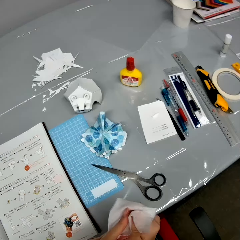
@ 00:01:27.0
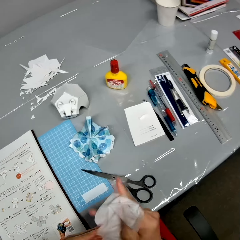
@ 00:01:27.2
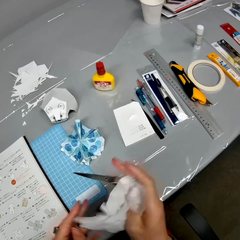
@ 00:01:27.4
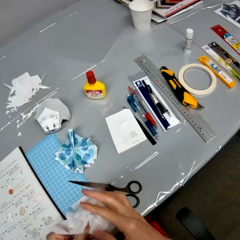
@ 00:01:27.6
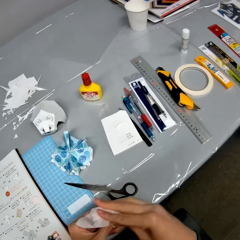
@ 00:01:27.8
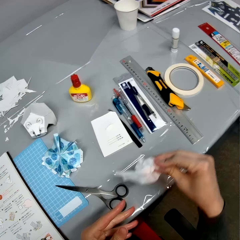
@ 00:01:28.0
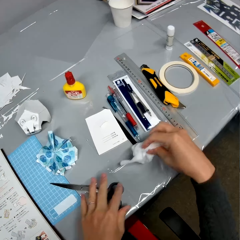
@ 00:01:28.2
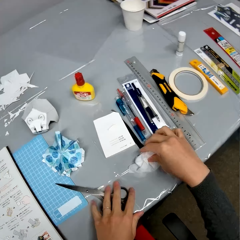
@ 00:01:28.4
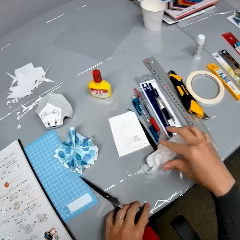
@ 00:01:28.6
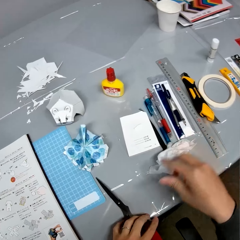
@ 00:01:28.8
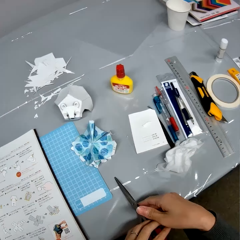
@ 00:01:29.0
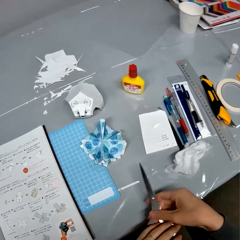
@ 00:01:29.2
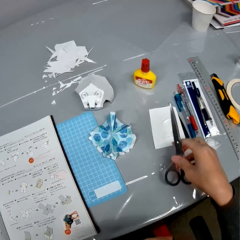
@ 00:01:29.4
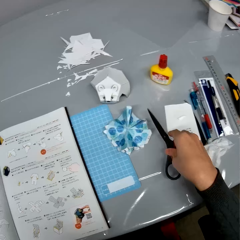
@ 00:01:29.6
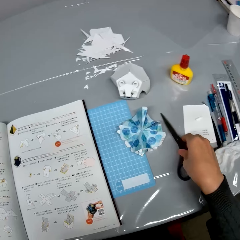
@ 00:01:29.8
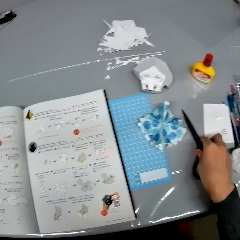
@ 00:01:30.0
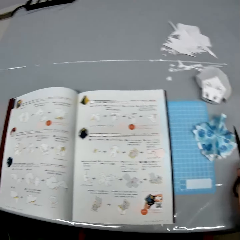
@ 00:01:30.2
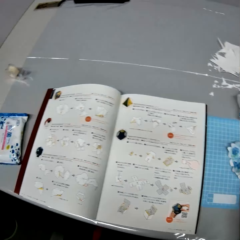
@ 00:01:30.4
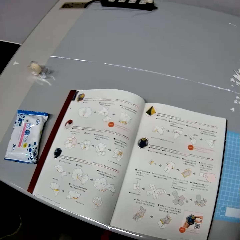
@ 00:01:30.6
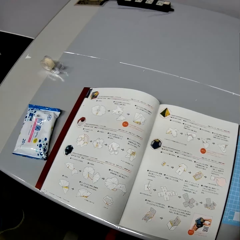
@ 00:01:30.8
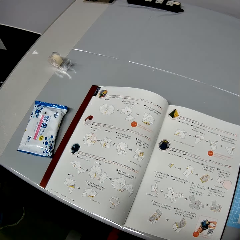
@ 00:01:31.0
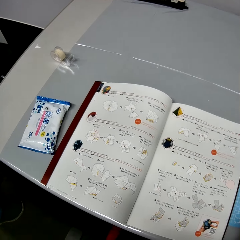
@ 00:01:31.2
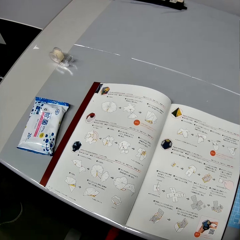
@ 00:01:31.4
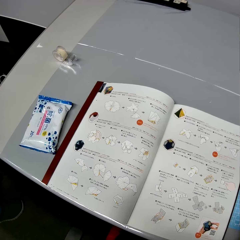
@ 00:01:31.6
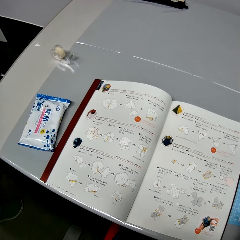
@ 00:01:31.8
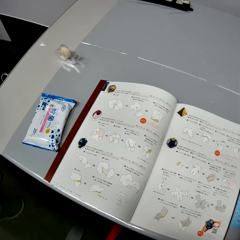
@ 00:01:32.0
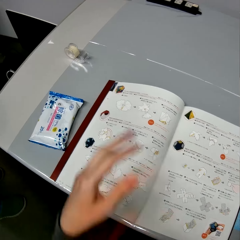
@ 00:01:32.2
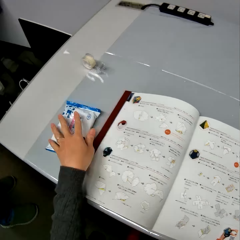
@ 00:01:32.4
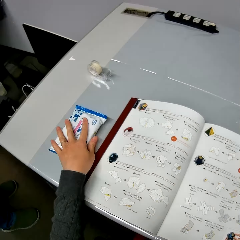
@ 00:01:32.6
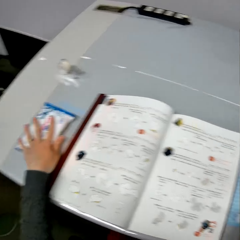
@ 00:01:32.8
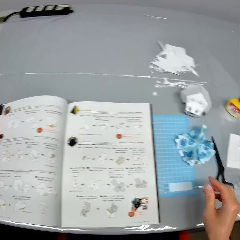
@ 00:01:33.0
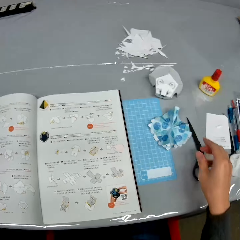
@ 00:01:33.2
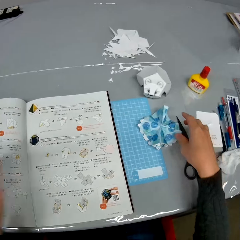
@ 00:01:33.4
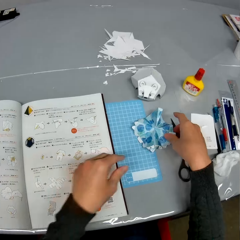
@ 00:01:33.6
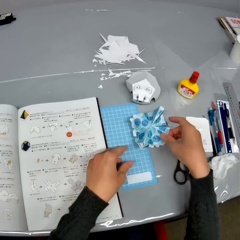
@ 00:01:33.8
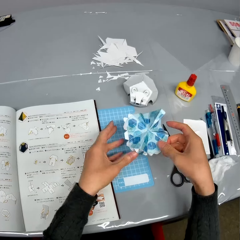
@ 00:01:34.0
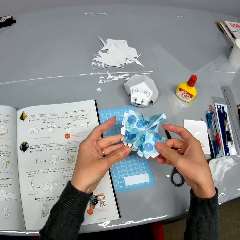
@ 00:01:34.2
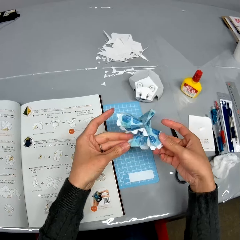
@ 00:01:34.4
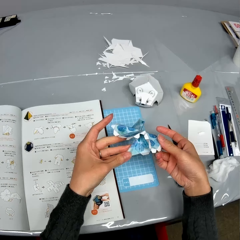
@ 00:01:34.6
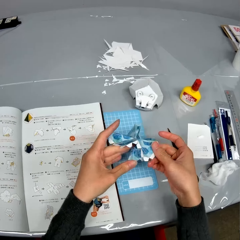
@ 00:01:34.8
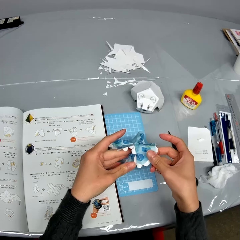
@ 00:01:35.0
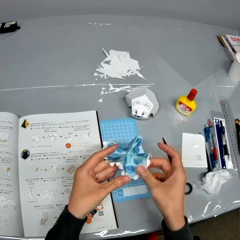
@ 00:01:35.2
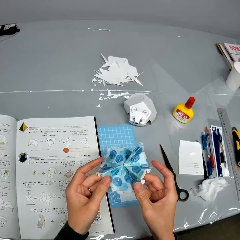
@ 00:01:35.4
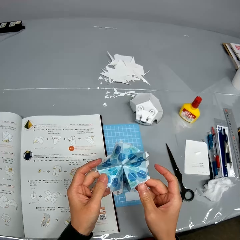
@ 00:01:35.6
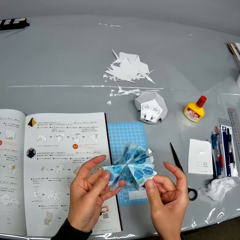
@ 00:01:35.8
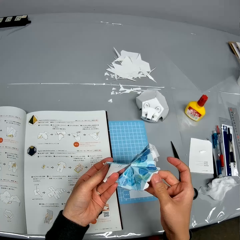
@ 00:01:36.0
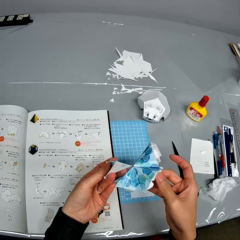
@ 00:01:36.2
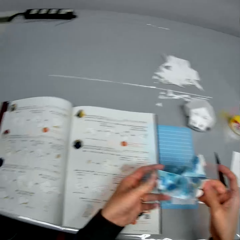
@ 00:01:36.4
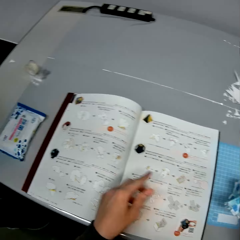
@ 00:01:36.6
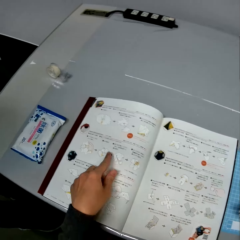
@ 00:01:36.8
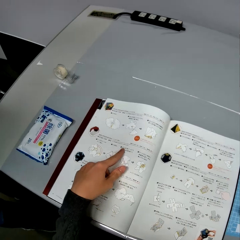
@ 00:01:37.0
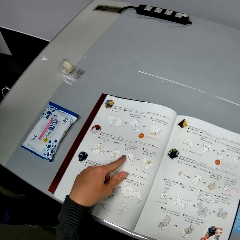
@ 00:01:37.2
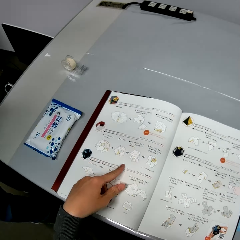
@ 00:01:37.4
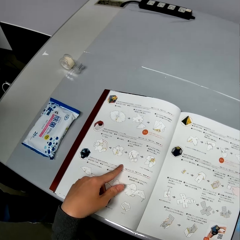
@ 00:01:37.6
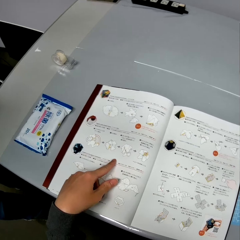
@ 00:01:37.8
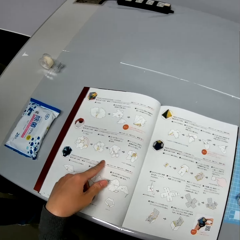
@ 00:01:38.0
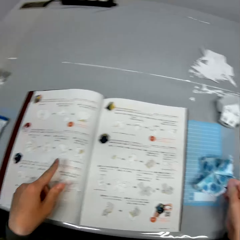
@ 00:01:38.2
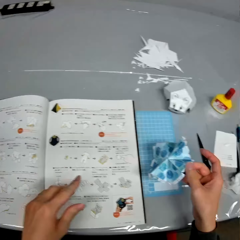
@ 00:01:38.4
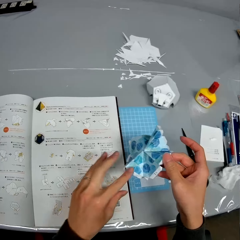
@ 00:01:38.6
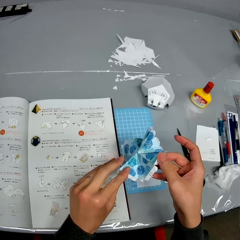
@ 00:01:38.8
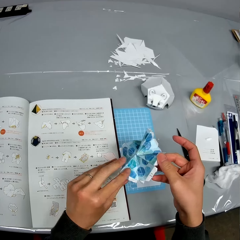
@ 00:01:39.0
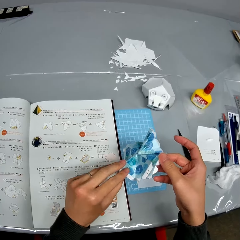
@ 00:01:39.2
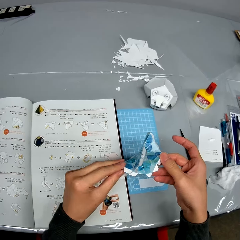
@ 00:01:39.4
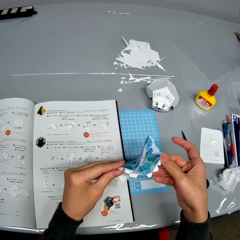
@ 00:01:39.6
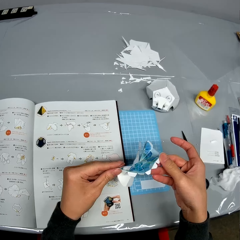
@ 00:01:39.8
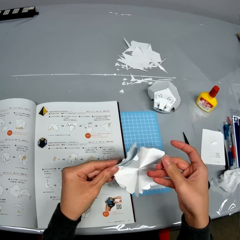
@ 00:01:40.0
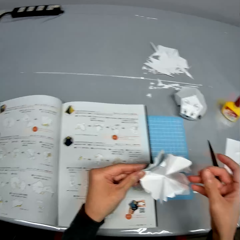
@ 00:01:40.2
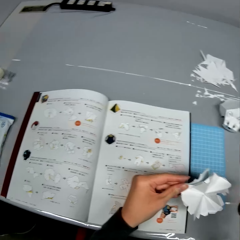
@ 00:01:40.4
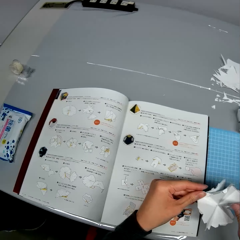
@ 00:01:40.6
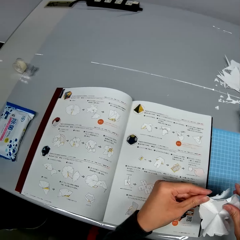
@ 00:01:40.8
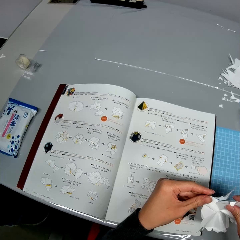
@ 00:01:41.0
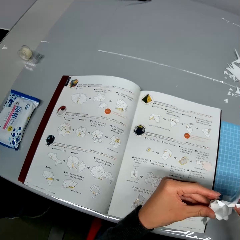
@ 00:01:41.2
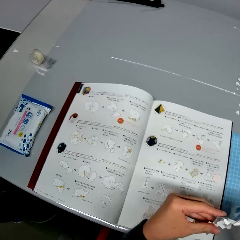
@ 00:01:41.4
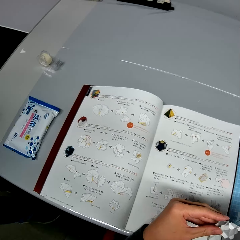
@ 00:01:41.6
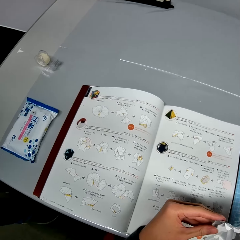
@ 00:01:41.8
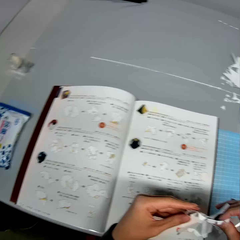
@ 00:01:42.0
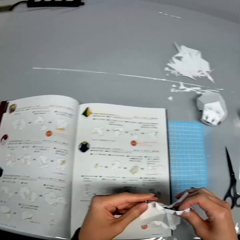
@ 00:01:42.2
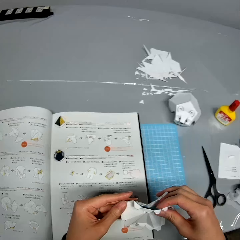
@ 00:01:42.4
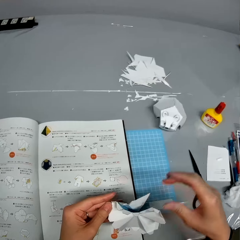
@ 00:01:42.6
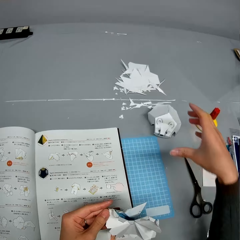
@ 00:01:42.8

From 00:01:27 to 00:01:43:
The camera wearer drops the wipes on the table with her right hand. She picks up the scissors from the table with her left hand. She puts the wipe down on the table. She drops the scissors on the table with her right hand. She looks to her left. She touches the face wipes on the table with her left hand. She picks up the second paper craft or origami from the table. She stretches the origami. She turns the paper craft. She places her hand on a page, slides her hand on the book. She goes through the book on the table with her left hand. She touches the second paper craft with her hands. She turns the second paper craft.

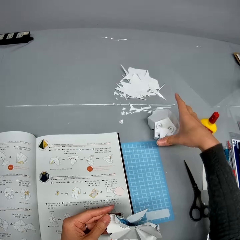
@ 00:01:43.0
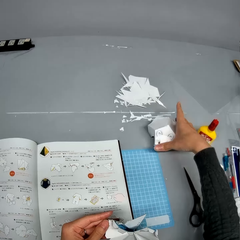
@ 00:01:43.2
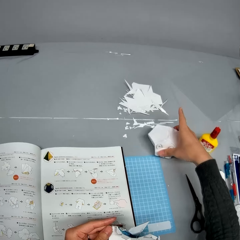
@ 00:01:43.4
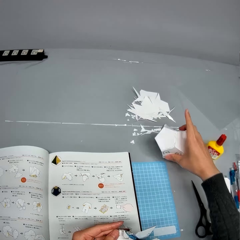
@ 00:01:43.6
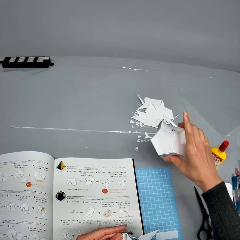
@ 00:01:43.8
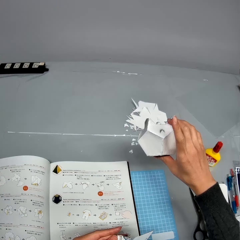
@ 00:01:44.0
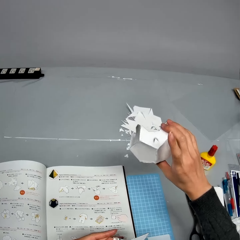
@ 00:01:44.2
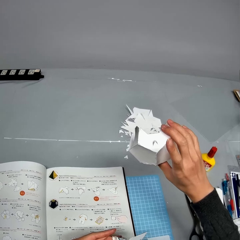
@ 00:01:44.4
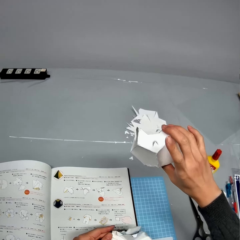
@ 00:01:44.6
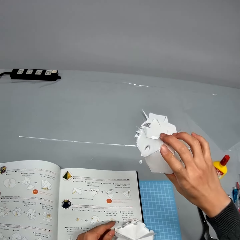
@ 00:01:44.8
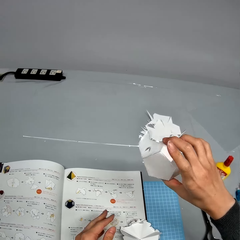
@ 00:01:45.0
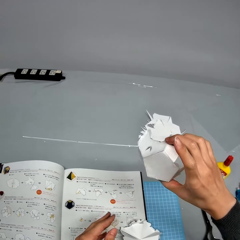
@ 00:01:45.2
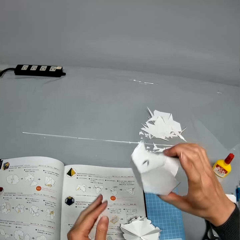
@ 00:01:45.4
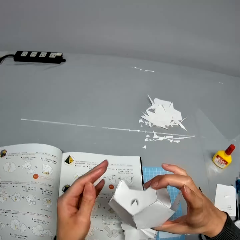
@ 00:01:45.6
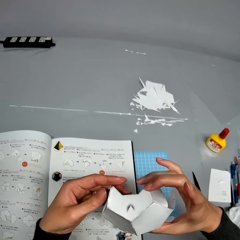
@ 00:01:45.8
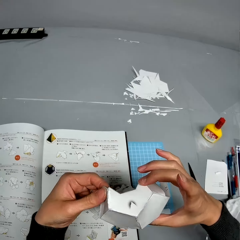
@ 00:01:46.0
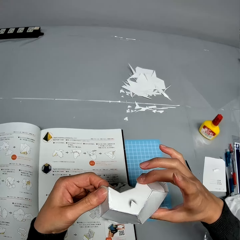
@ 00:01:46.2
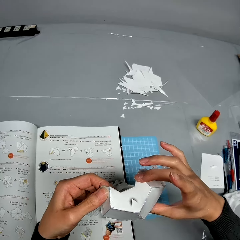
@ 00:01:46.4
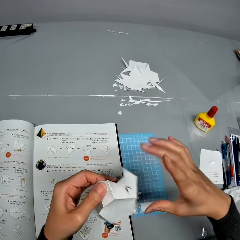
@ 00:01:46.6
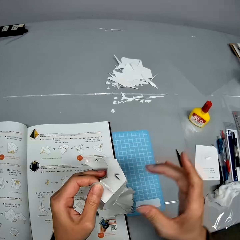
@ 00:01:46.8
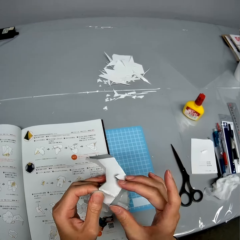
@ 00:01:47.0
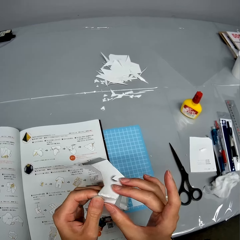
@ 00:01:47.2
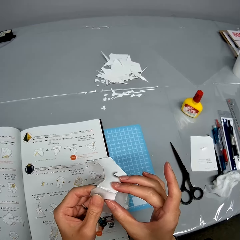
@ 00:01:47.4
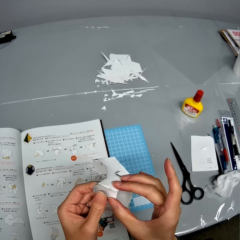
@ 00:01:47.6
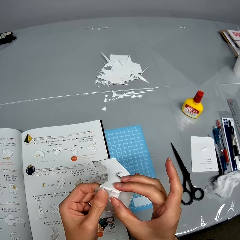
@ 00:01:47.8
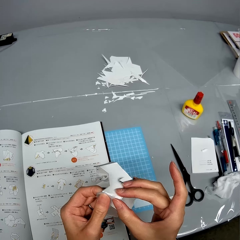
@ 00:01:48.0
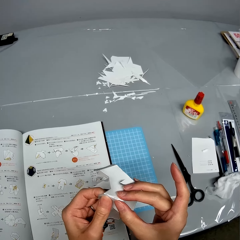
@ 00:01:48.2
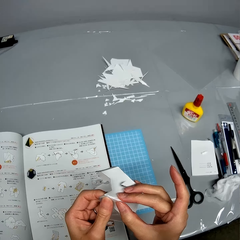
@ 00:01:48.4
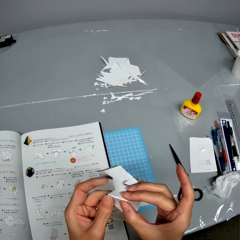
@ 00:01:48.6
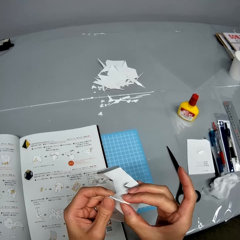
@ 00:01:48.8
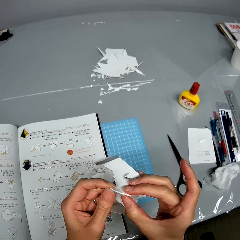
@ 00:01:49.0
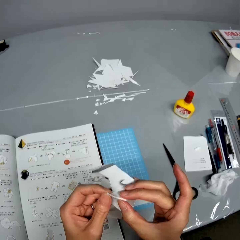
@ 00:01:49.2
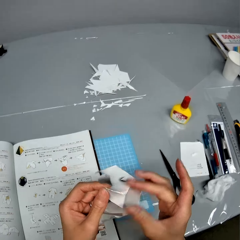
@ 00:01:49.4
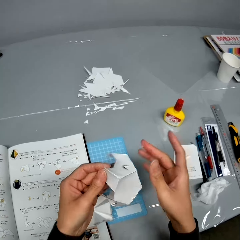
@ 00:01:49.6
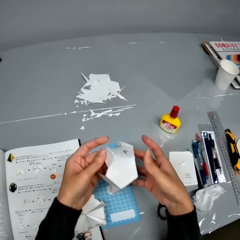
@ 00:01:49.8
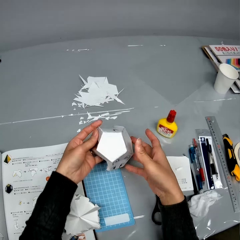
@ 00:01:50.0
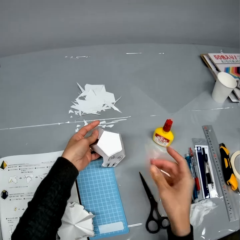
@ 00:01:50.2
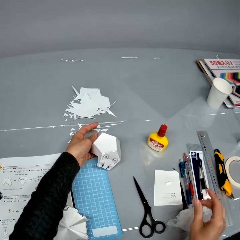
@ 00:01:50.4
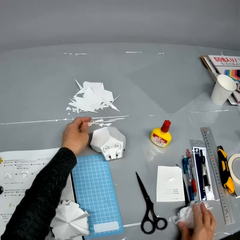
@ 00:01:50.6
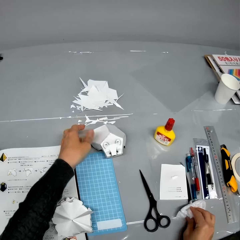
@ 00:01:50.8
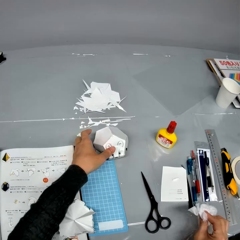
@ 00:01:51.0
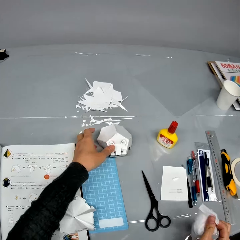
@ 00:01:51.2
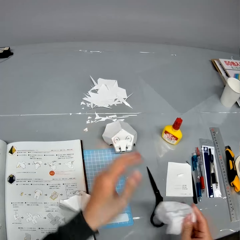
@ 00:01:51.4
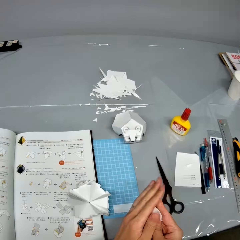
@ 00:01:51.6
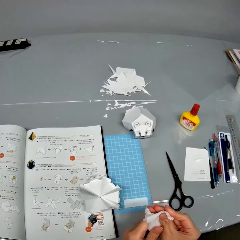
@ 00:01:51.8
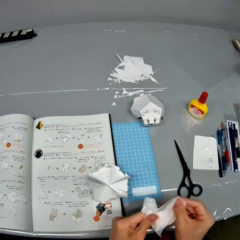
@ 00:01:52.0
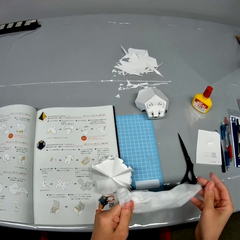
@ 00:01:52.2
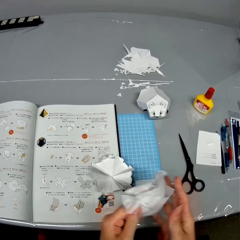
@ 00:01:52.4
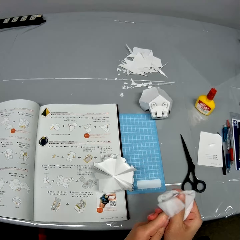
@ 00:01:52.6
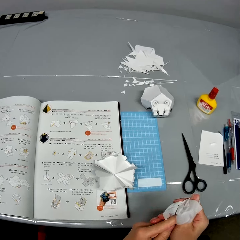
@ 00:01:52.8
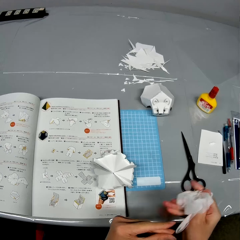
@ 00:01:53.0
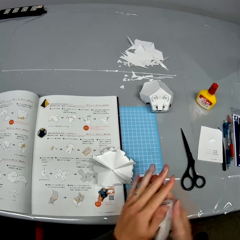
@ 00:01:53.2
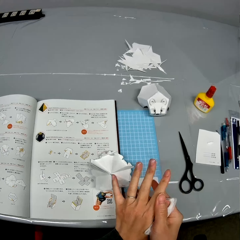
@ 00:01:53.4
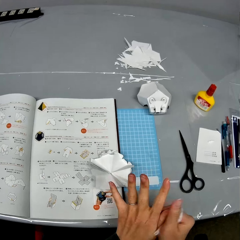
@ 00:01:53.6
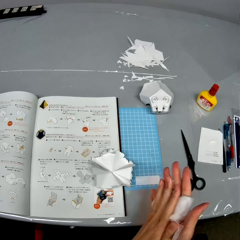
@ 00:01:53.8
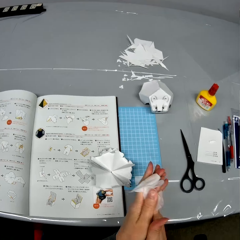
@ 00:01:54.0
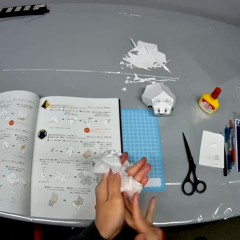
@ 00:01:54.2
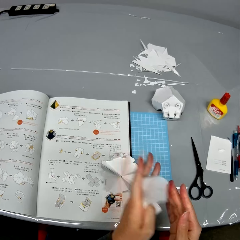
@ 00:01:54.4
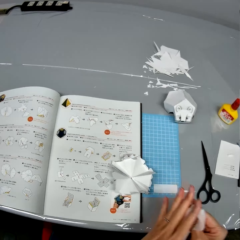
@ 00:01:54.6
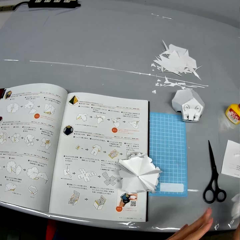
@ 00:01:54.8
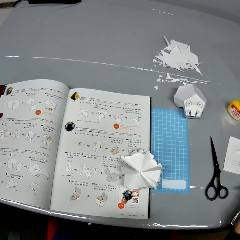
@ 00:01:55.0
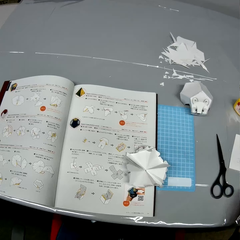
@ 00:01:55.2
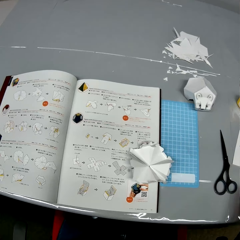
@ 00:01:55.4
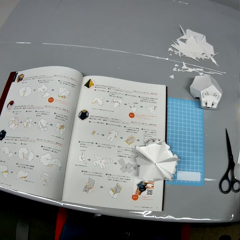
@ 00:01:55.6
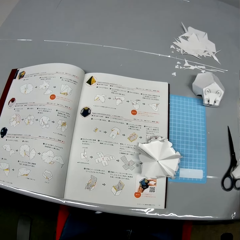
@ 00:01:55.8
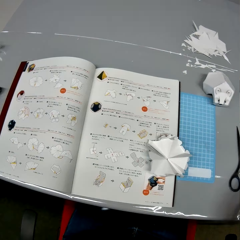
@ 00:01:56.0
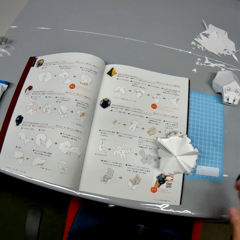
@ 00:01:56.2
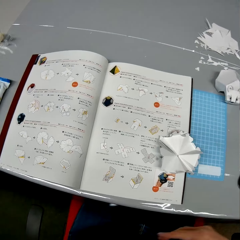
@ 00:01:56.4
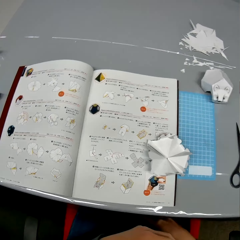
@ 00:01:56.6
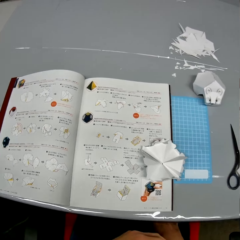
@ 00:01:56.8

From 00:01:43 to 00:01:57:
The camera wearer picks up the first paper craft or origami from the table. She puts the origami down. She presses the origami. She touches the first paper craft with both hands. She tightens the glue on the first paper craft. She drops the first paper craft on the table with her left hand. She takes a wipe on the table. She wipes her hands with the face wipes. She puts the wipe on the table.
